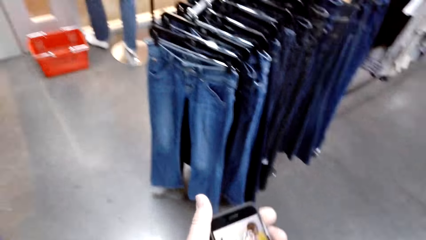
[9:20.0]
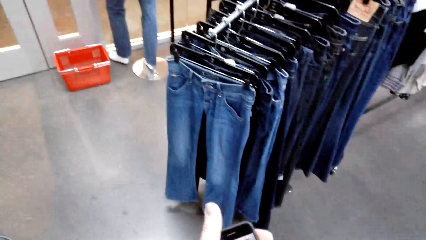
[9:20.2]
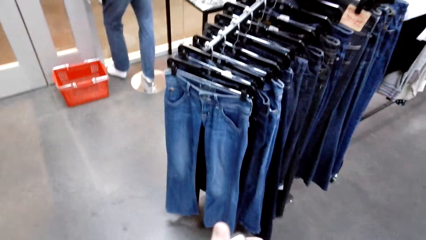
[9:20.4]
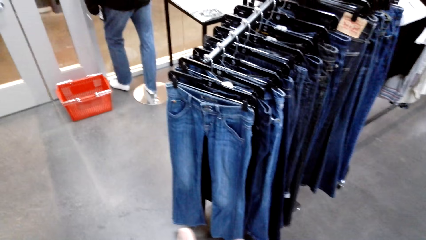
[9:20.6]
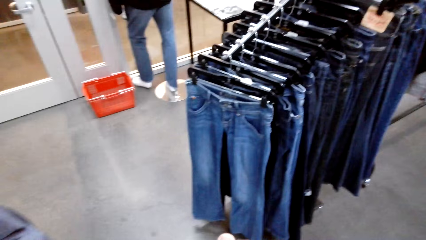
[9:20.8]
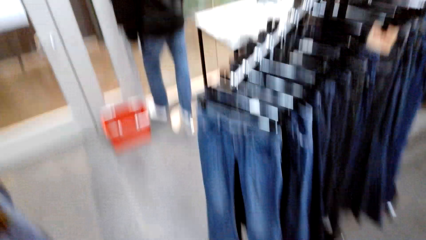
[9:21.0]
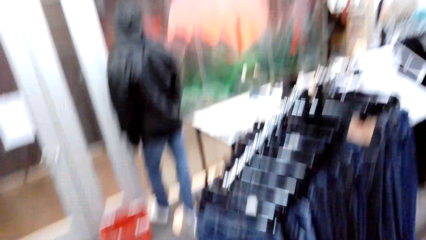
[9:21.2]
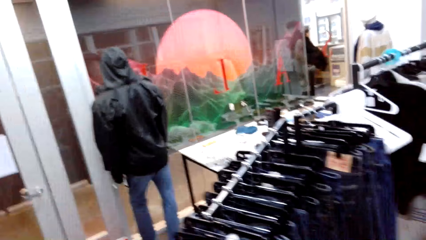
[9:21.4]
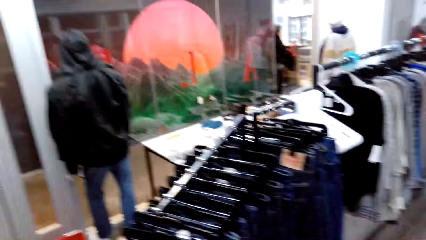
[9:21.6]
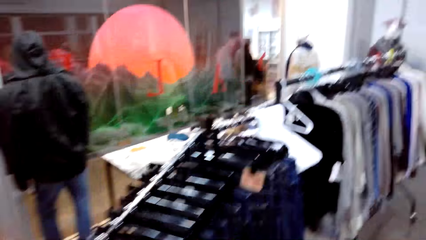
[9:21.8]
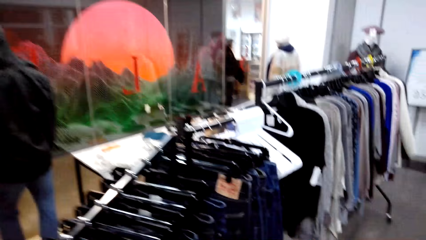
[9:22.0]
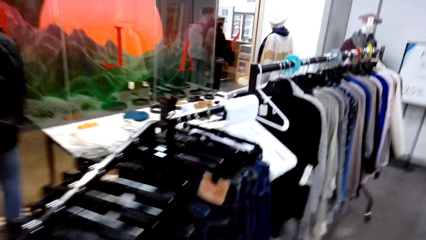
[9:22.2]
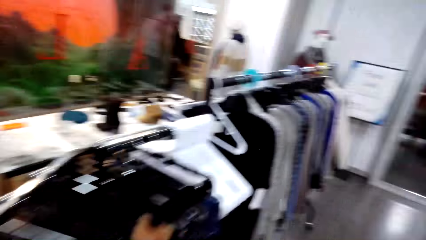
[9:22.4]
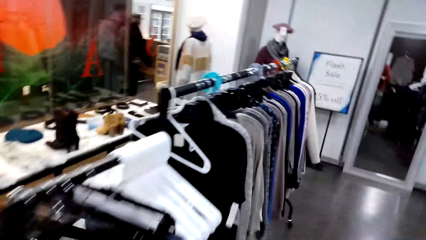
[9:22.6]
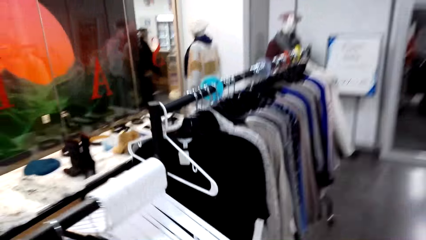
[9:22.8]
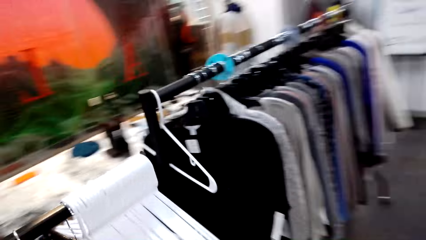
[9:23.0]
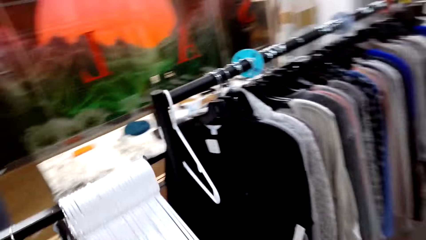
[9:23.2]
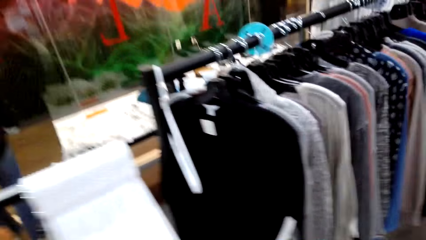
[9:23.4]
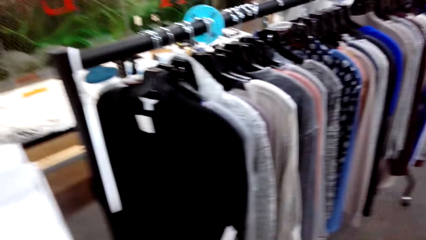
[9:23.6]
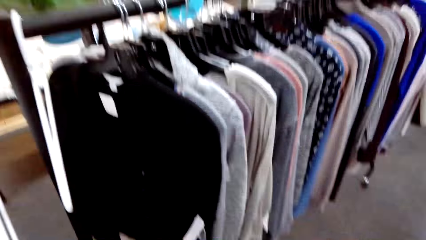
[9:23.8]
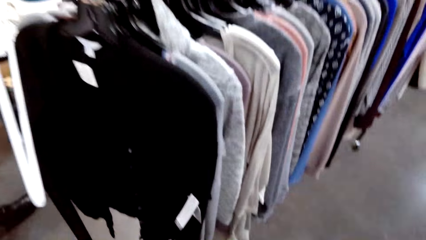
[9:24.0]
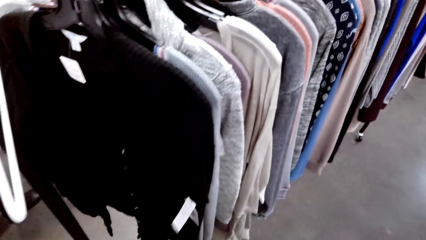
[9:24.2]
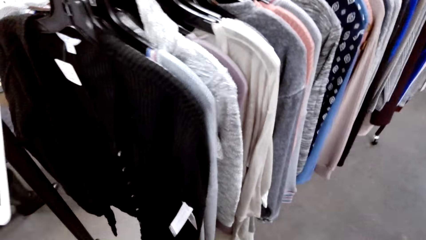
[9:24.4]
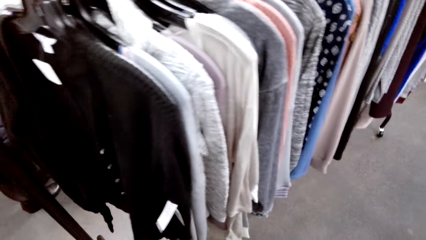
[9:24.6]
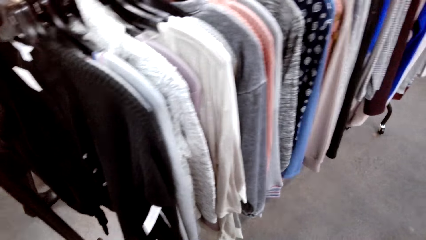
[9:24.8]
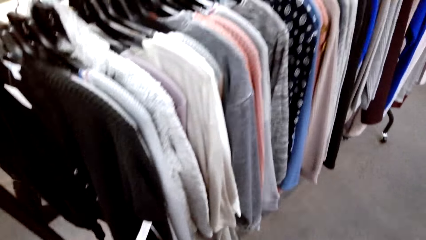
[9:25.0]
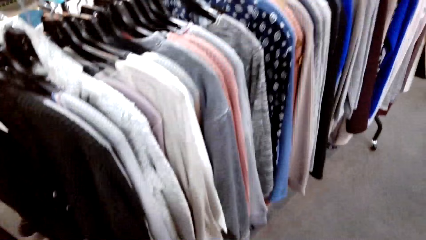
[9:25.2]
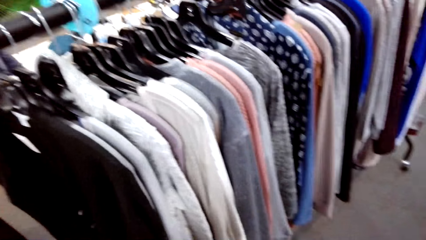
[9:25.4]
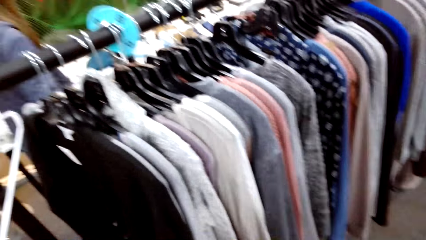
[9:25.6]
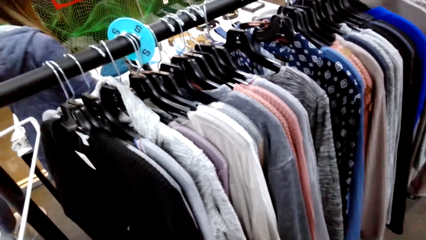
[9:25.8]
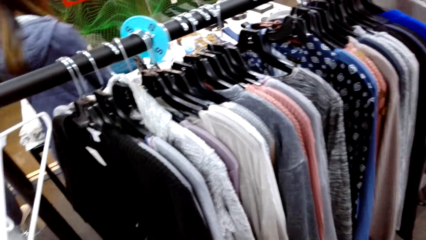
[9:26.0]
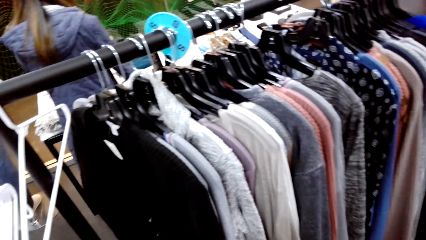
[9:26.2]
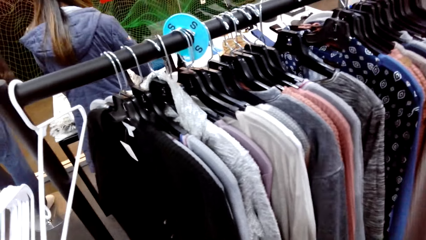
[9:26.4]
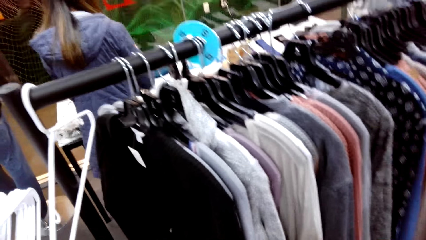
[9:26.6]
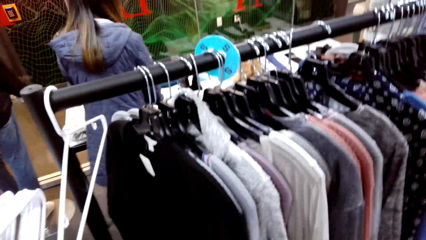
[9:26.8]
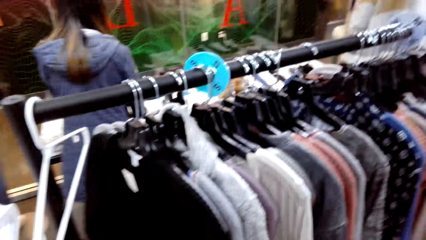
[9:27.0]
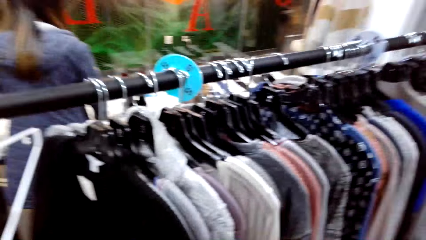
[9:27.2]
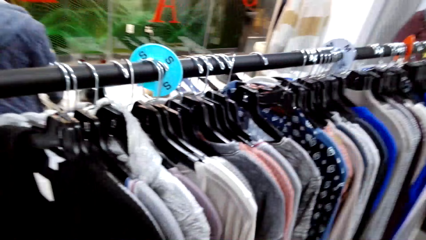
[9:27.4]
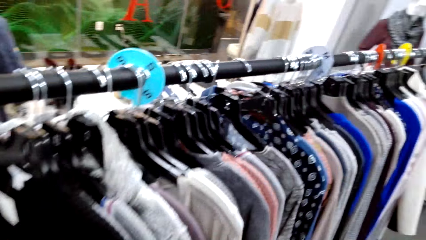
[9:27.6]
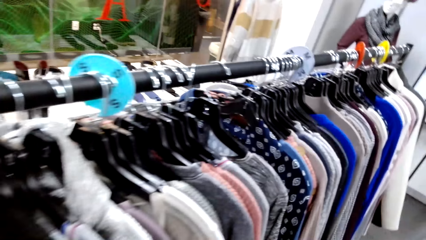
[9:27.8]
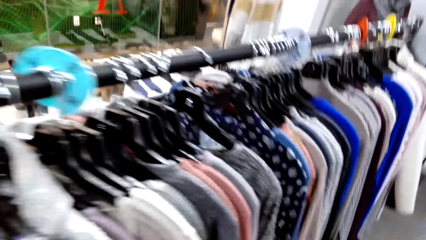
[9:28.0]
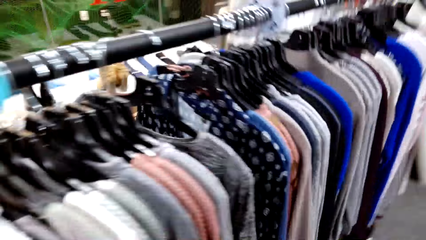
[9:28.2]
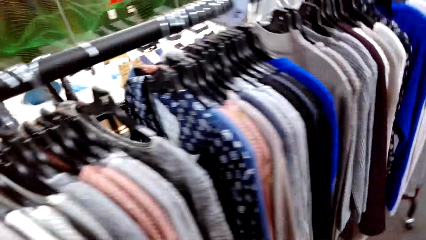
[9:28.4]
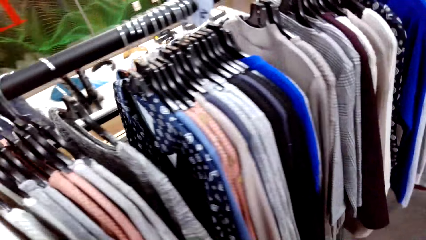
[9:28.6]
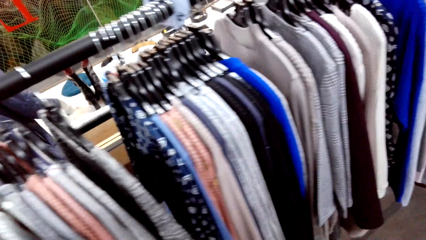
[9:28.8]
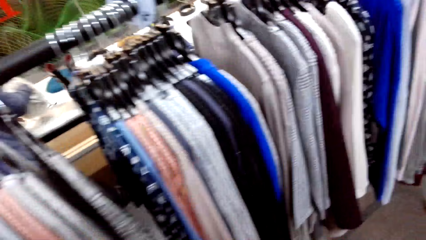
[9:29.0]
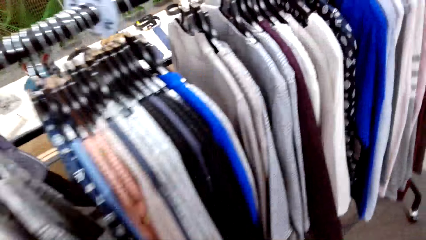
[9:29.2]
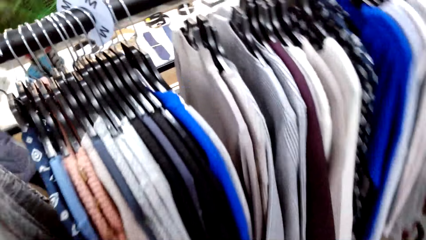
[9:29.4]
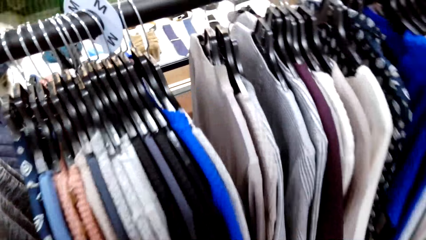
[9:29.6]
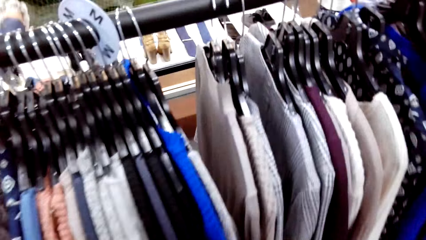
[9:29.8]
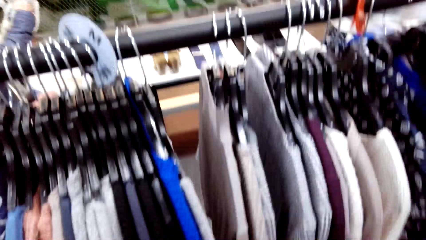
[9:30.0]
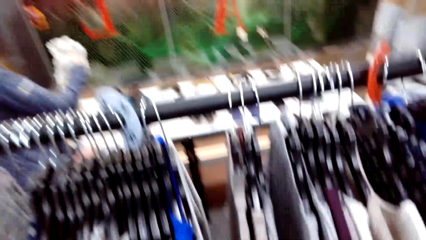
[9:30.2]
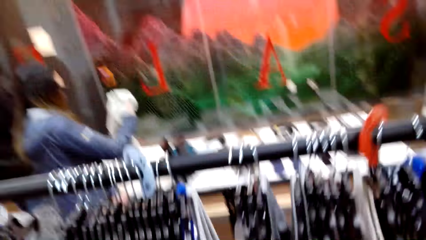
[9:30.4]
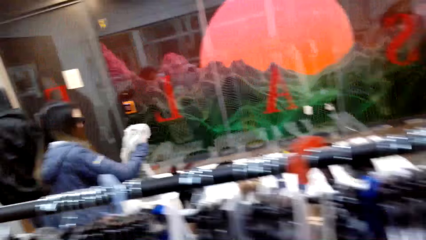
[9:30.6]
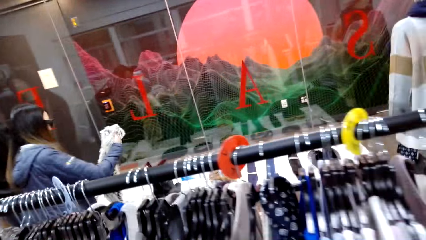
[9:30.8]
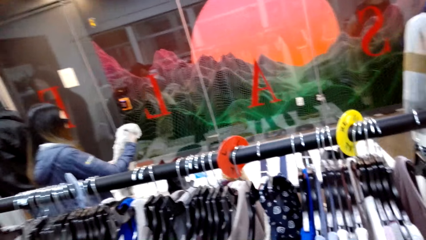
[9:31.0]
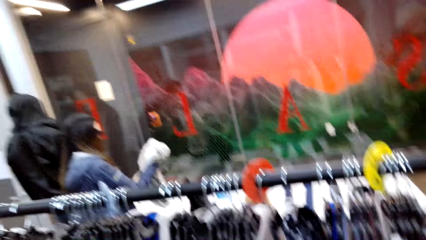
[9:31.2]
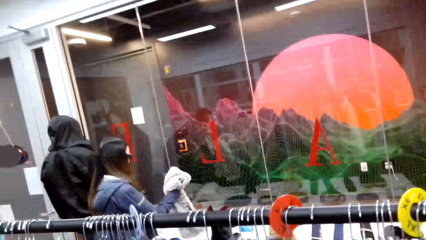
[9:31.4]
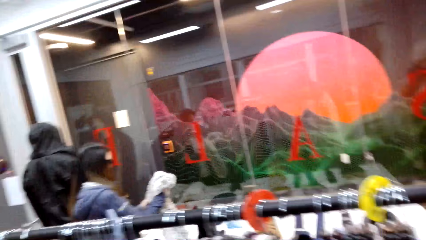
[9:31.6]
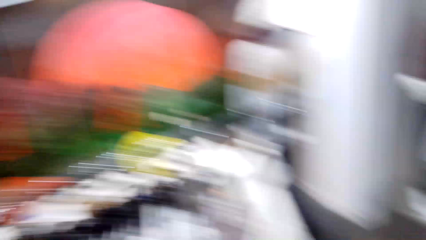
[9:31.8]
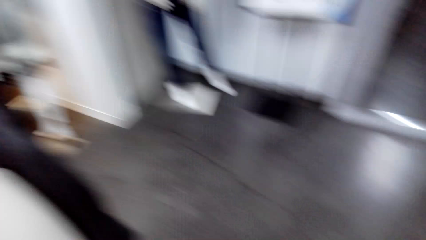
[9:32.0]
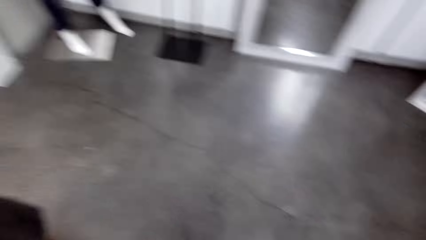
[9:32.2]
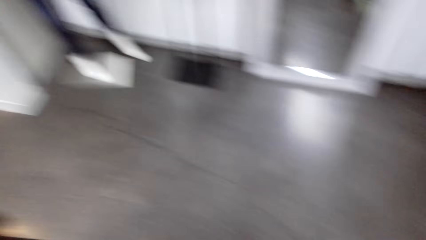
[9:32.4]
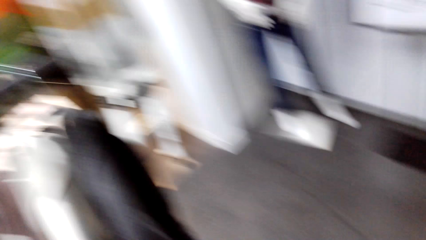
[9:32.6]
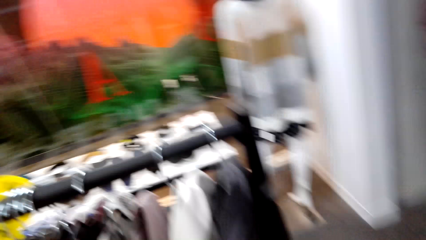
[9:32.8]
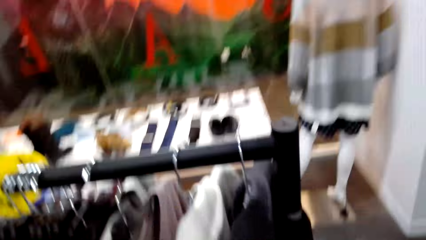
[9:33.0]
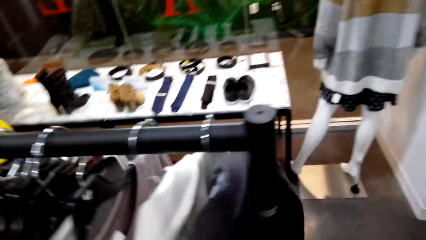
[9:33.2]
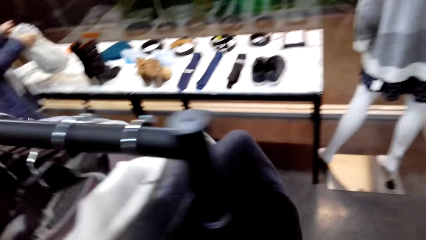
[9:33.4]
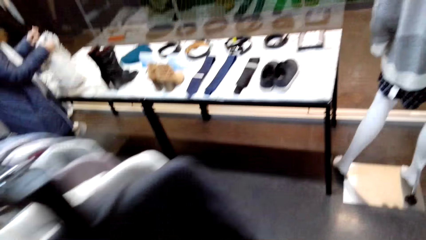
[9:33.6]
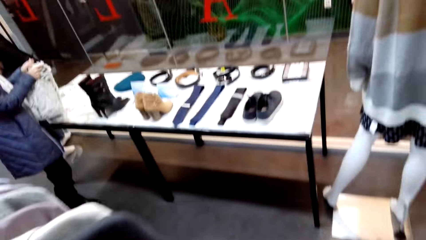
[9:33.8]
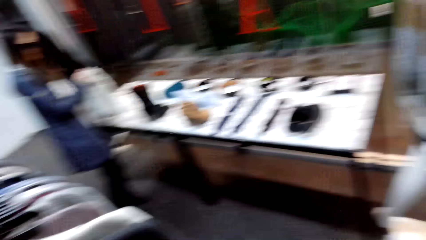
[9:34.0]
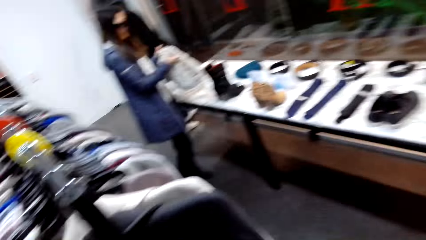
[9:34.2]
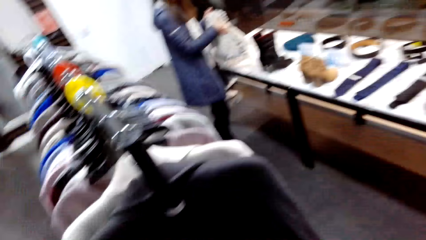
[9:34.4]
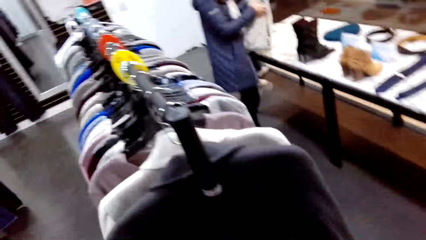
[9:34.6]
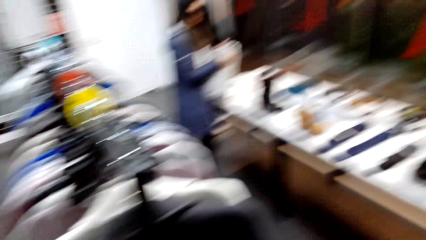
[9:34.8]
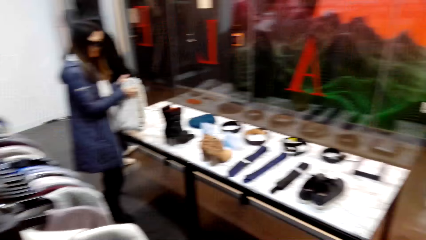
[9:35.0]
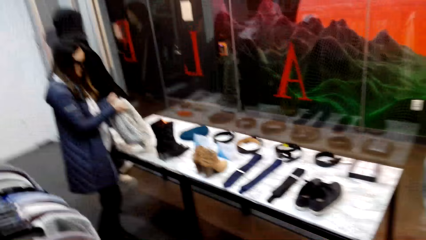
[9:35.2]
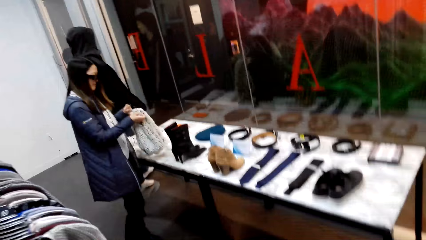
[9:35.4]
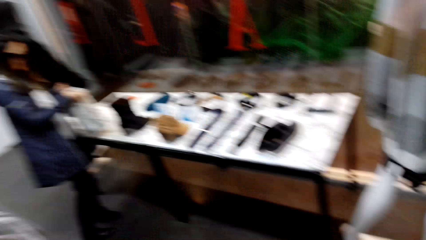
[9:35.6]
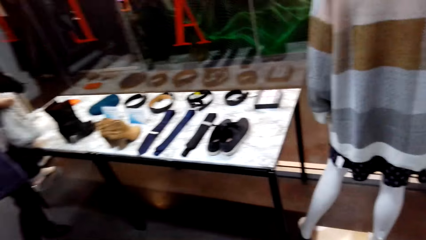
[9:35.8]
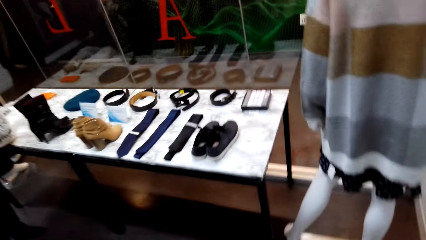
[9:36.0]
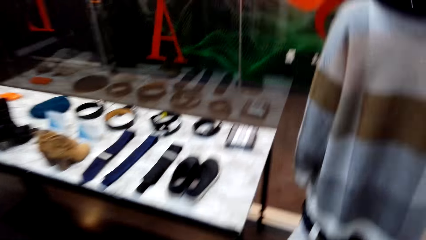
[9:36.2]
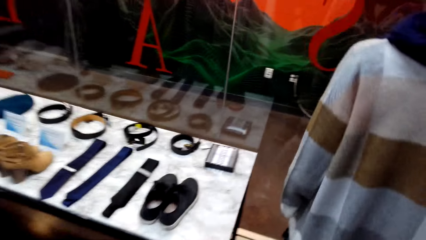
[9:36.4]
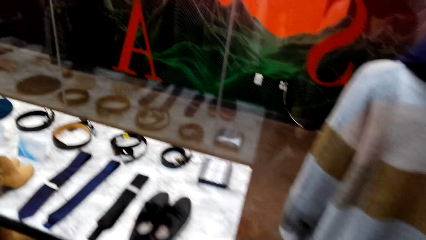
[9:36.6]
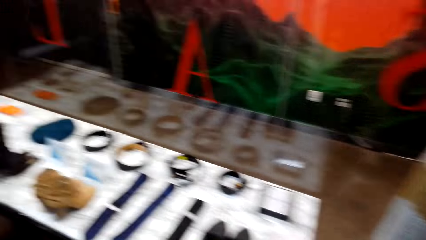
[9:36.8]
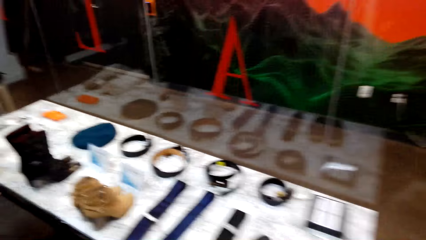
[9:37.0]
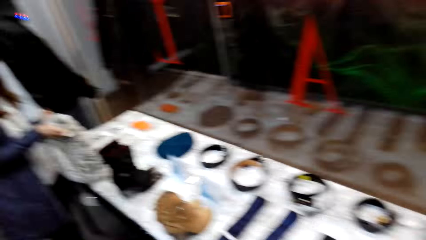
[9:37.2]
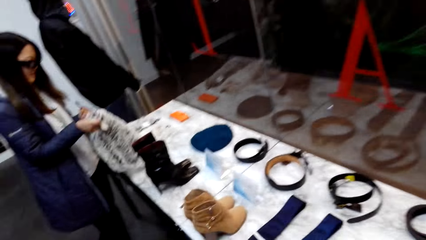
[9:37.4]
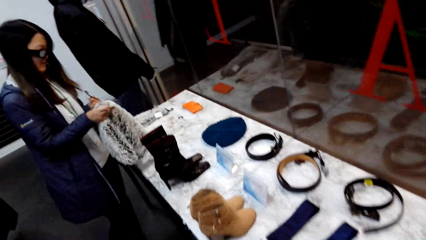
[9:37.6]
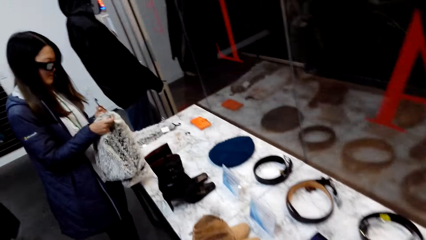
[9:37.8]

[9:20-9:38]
The camera wearer walks around. A woman picks up a fluffy scarf. The camera wearer walks around.
